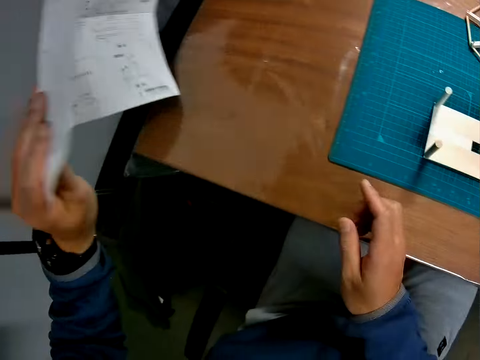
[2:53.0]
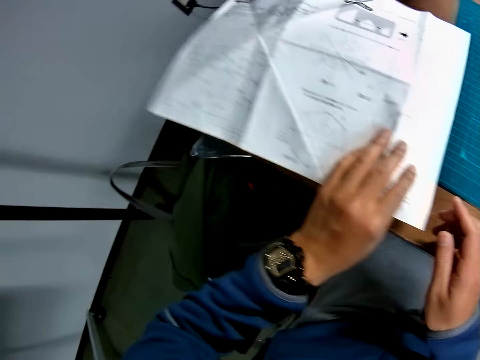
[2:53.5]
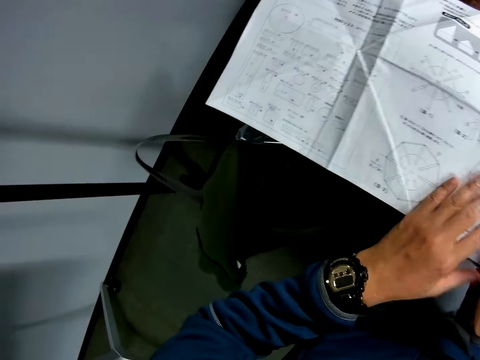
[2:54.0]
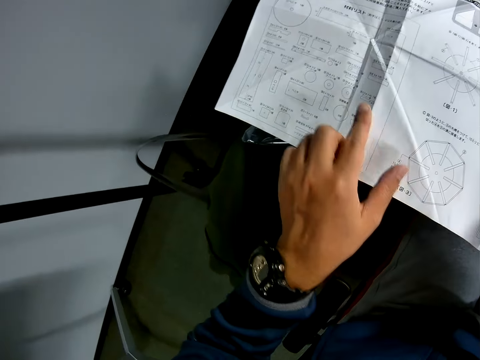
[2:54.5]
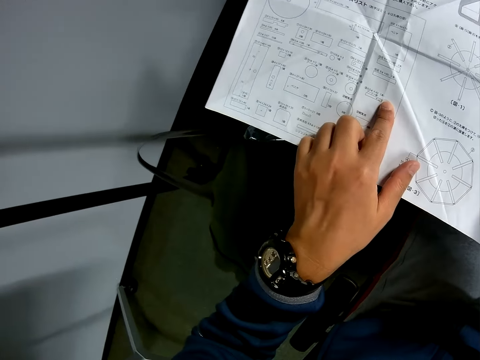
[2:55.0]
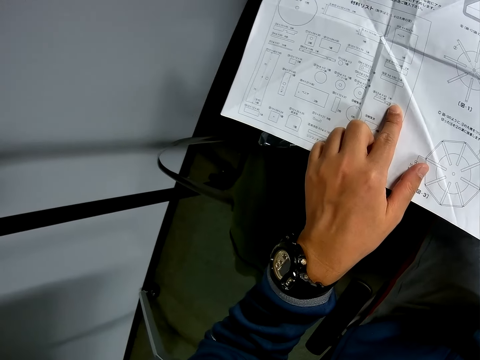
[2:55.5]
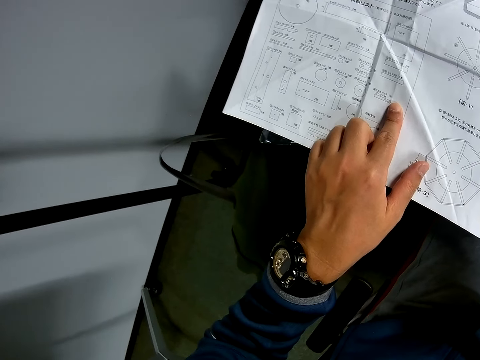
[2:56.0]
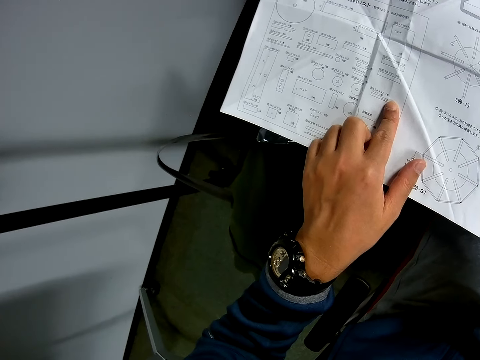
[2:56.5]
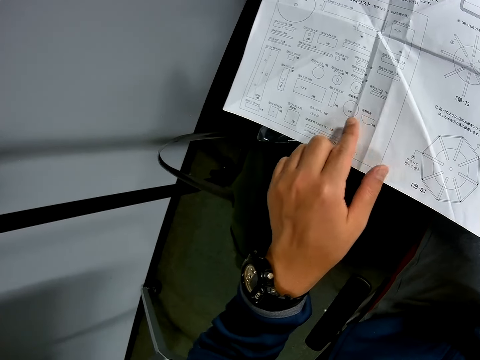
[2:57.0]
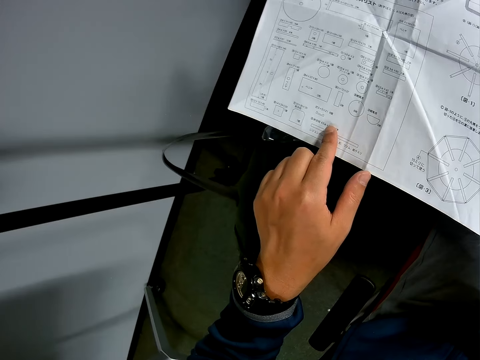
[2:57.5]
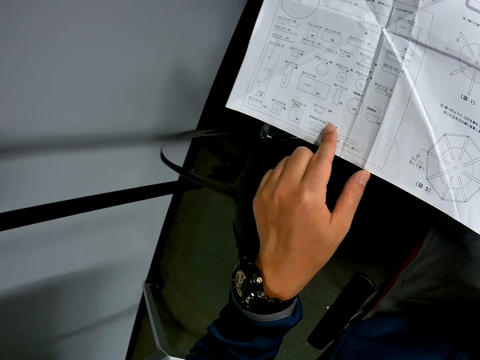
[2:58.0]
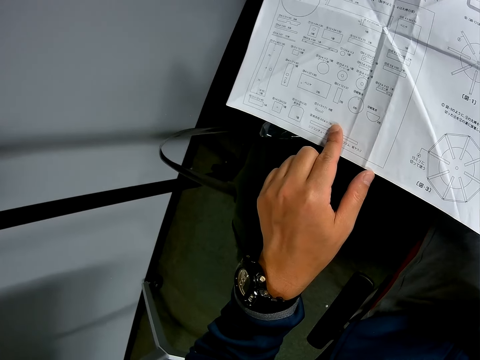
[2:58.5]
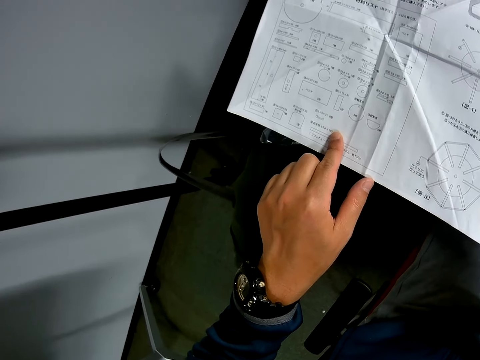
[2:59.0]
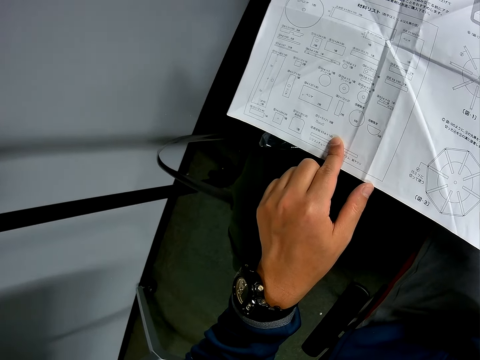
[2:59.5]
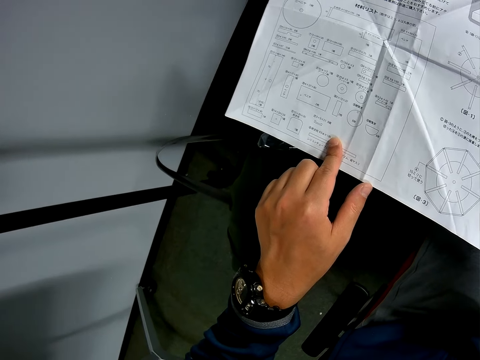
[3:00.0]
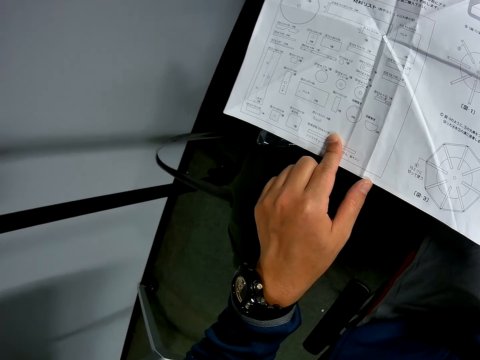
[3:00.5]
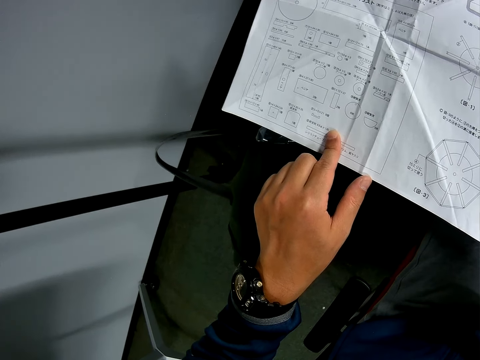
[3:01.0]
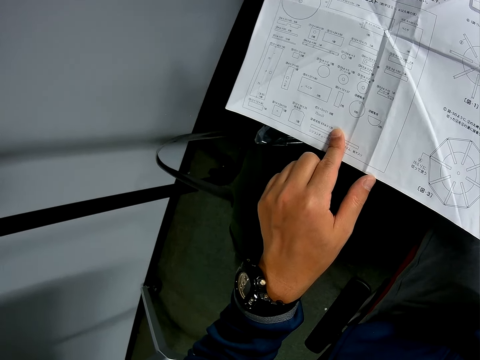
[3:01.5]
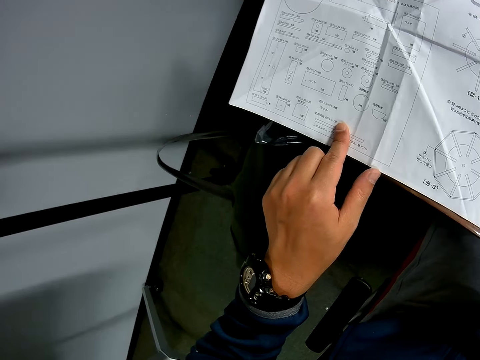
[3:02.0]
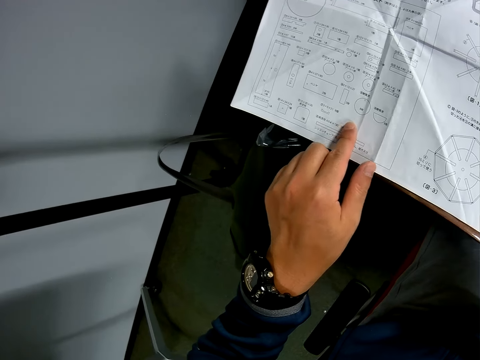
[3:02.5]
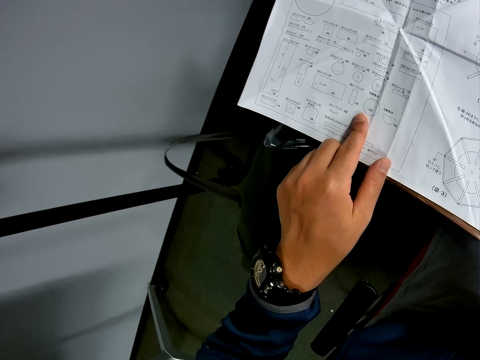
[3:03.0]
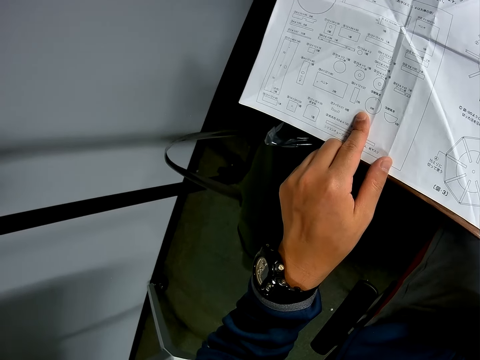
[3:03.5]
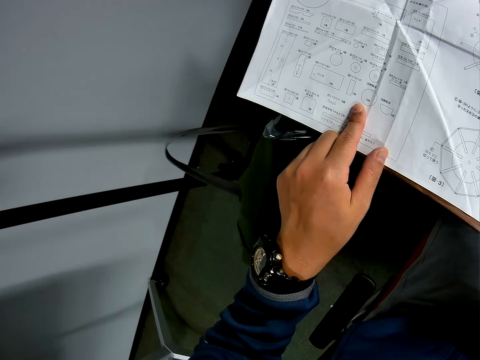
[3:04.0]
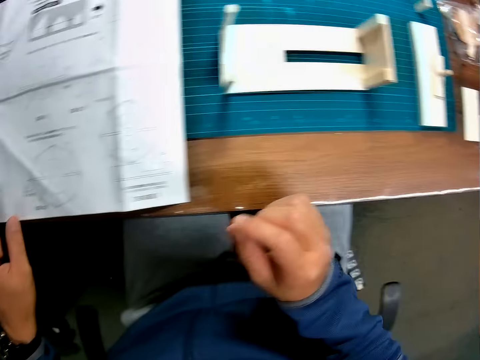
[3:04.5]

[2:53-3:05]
The camera wearer flips a piece of manual paper on a table with his left hand. He holds the piece of manual paper with a hand. He looks at the piece of manual paper on the table.

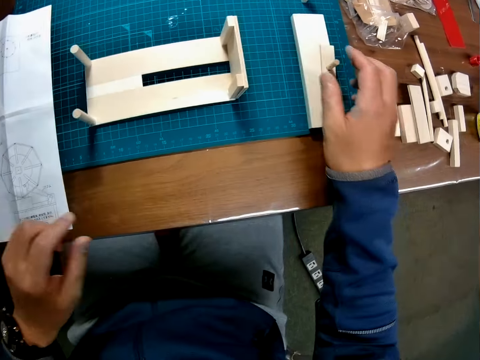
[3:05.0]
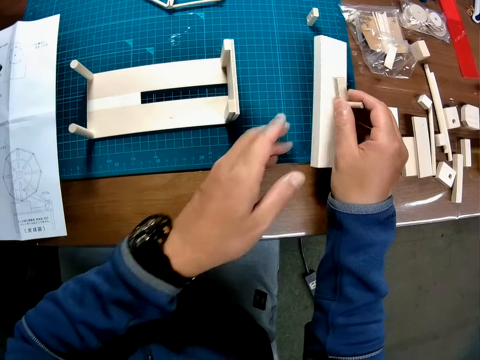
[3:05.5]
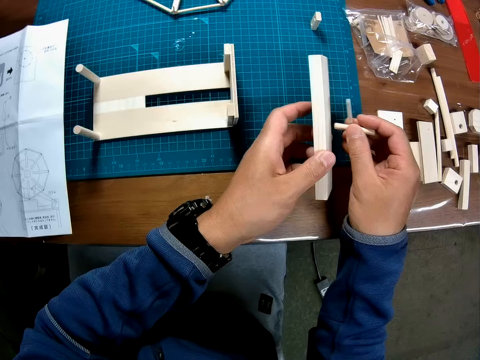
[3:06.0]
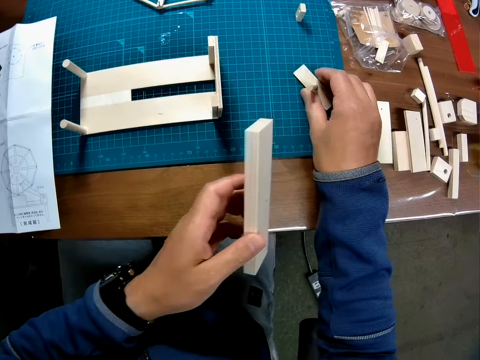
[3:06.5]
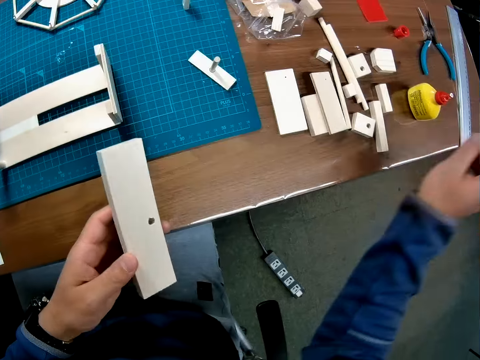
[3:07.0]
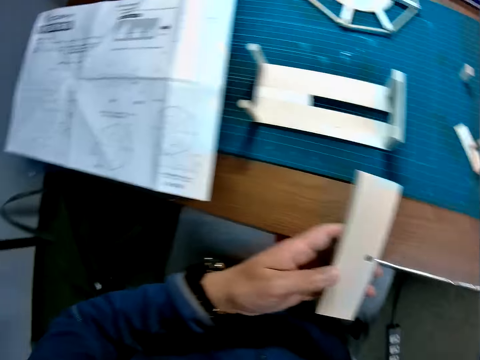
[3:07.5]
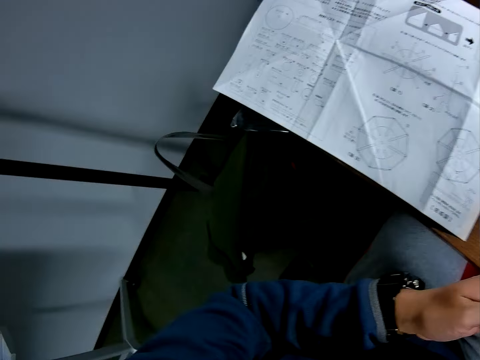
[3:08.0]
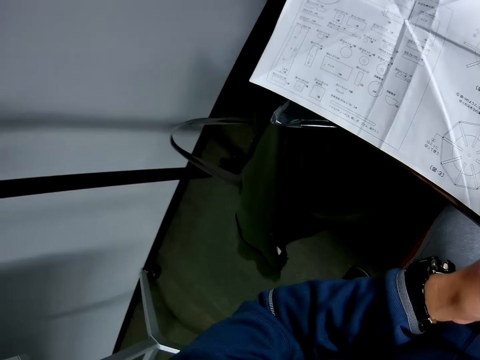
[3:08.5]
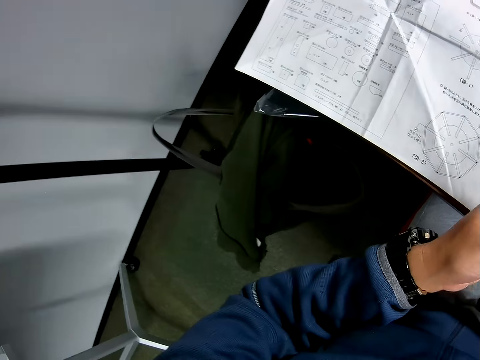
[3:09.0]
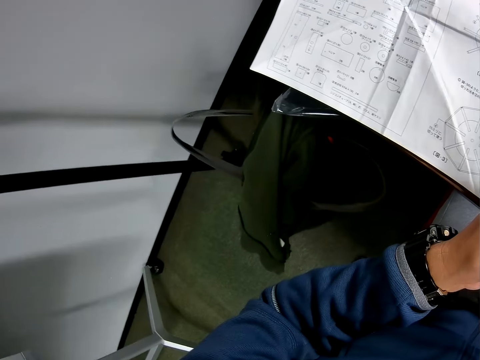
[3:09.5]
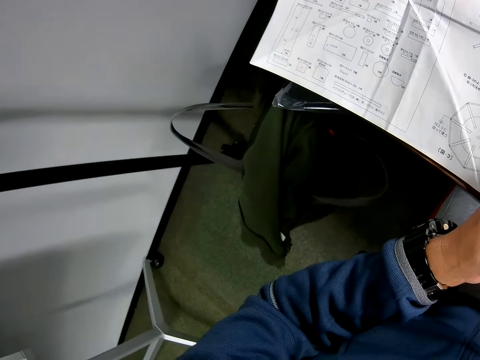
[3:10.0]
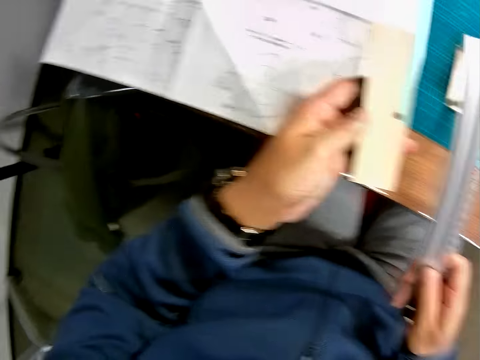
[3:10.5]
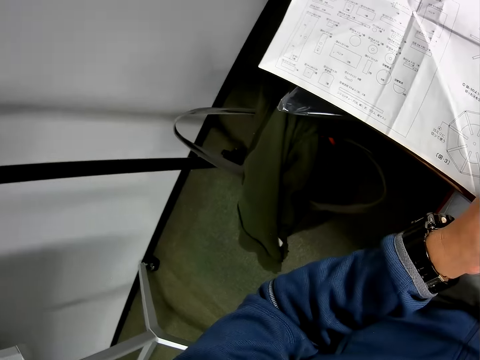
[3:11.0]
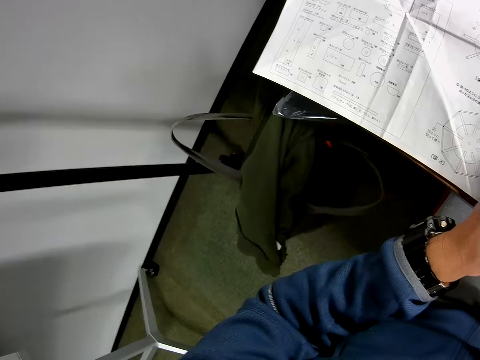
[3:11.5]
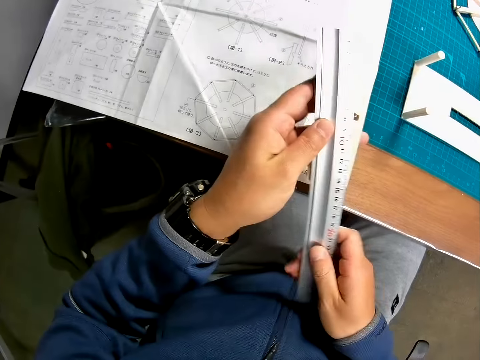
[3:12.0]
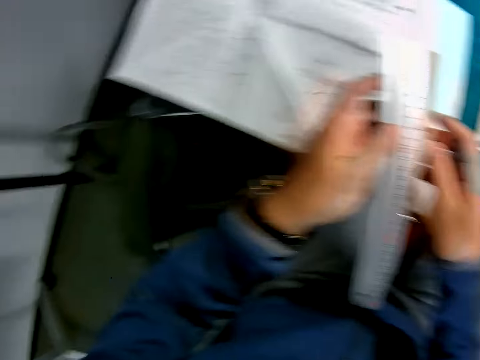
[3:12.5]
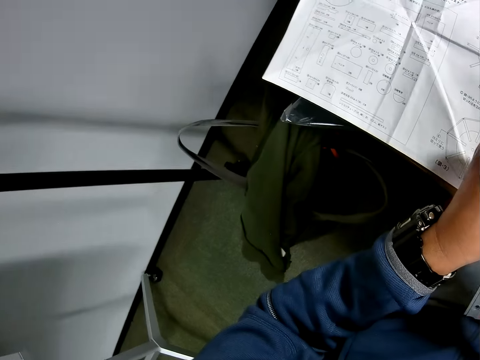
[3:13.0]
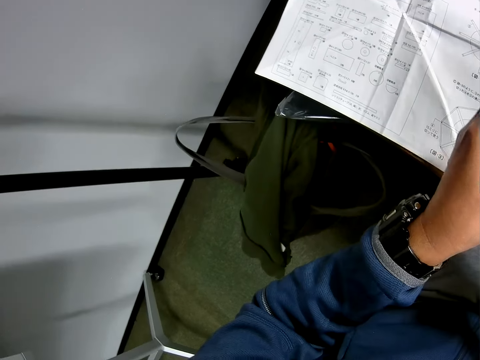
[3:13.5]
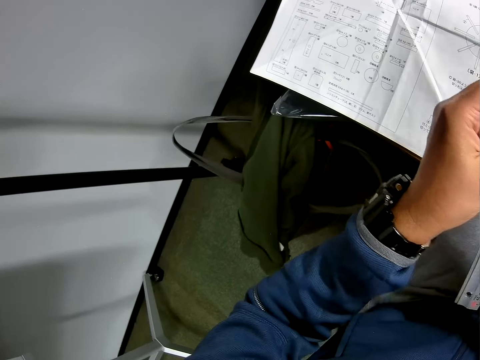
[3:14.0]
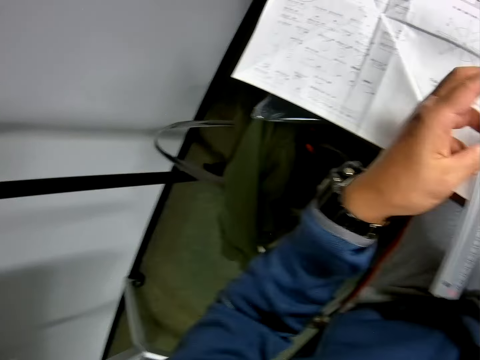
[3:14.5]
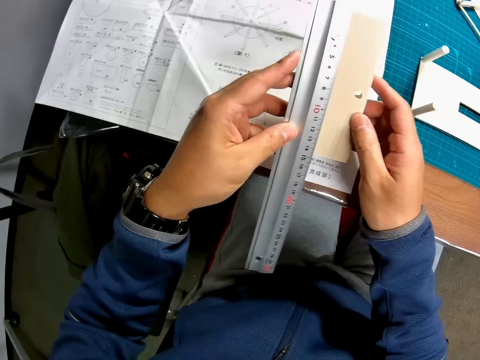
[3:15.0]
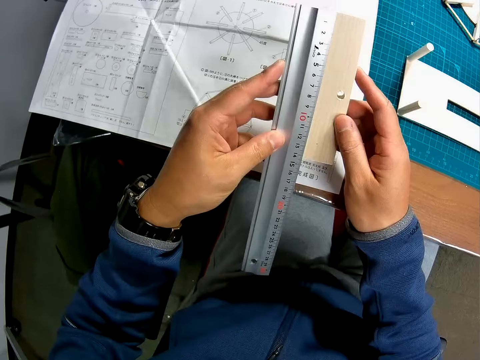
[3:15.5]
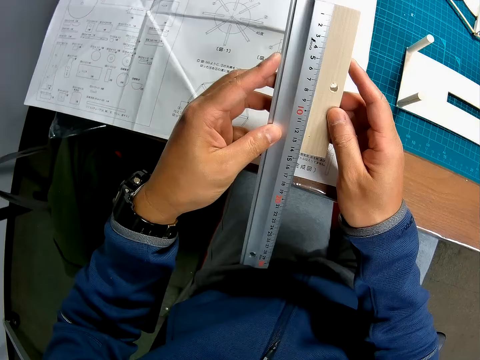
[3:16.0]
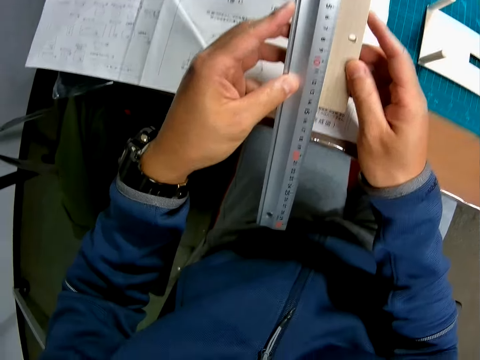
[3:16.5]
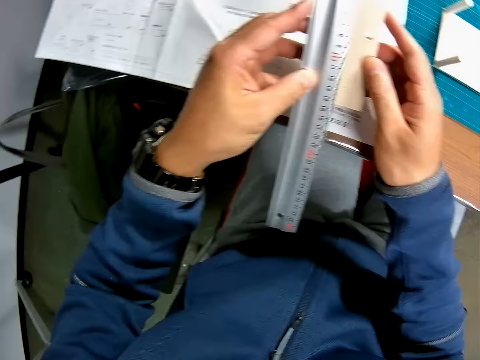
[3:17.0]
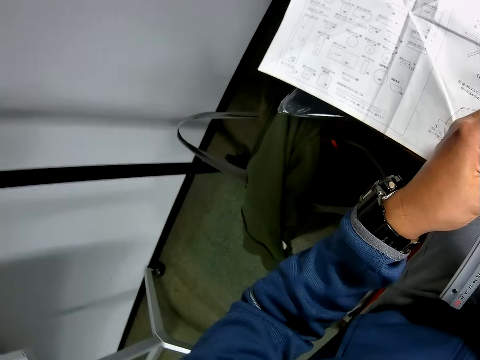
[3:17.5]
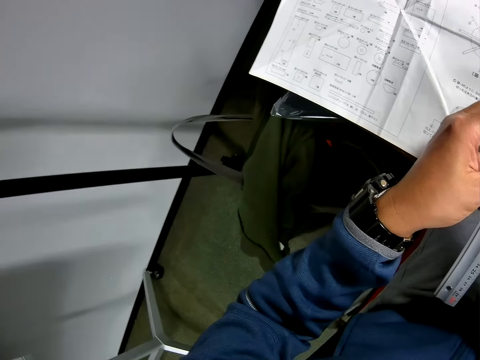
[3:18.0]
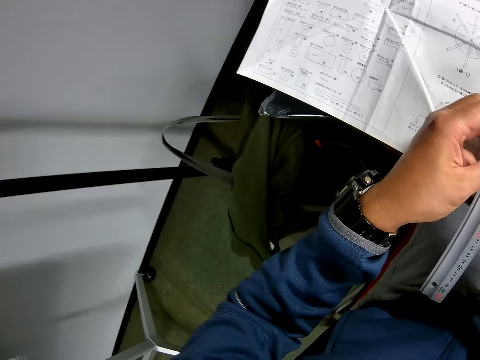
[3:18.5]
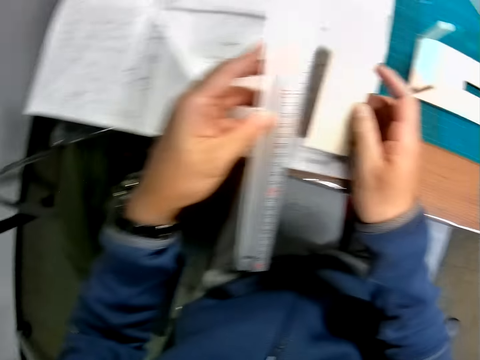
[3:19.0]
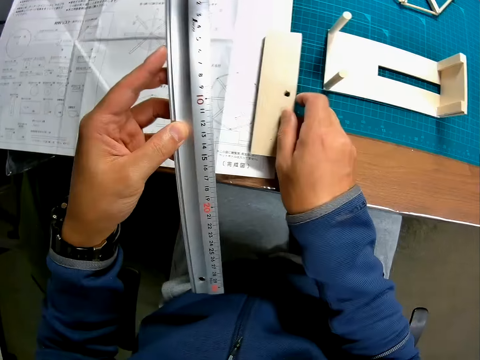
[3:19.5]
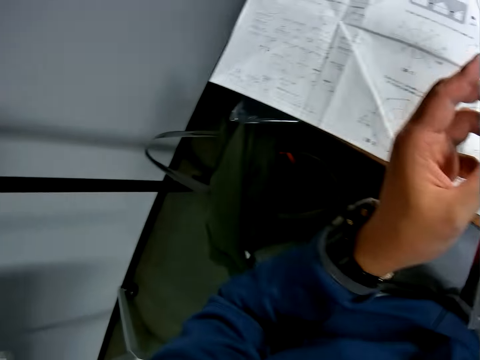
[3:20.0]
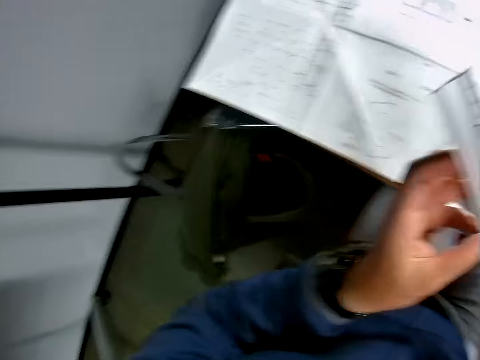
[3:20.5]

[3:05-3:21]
The camera wearer looks around a table. He picks up a carved wooden piece or piece of wood on the table with his left hand. He puts the piece of wood on a cutting mat. He picks up a scale rule or measuring ruler from a table with his right hand. He measures a paperboard with the measuring ruler. He measures the carved wooden piece with the scale rule. He looks around a room. He puts down the paperboard on a piece of paper manual.
